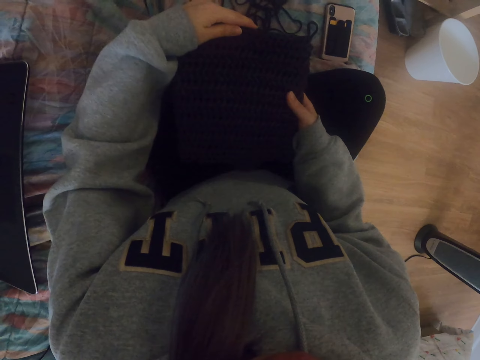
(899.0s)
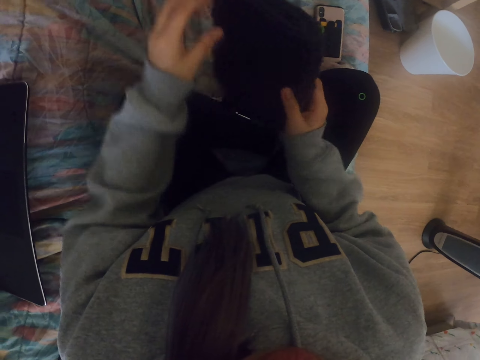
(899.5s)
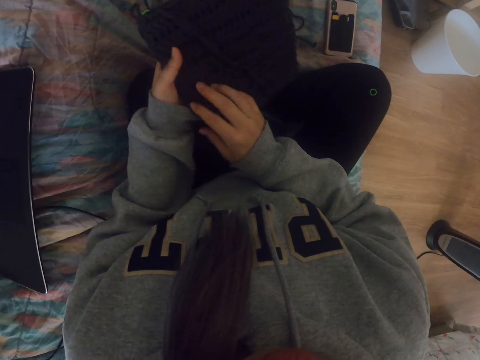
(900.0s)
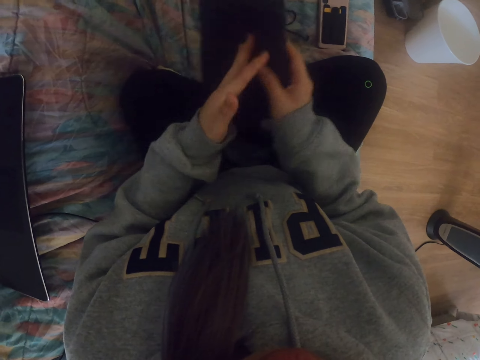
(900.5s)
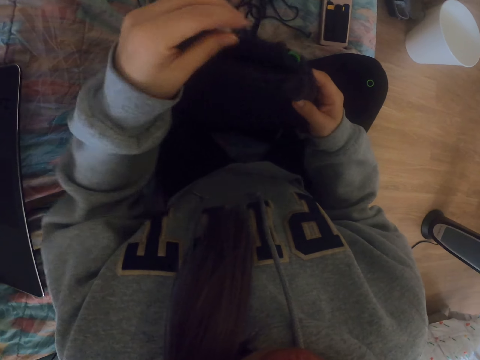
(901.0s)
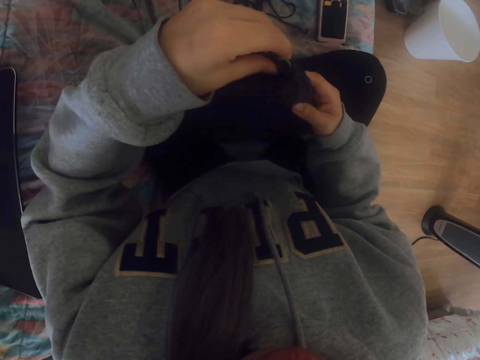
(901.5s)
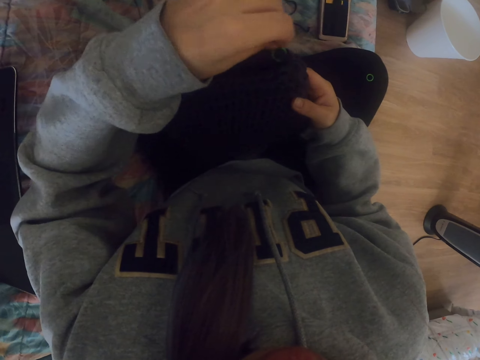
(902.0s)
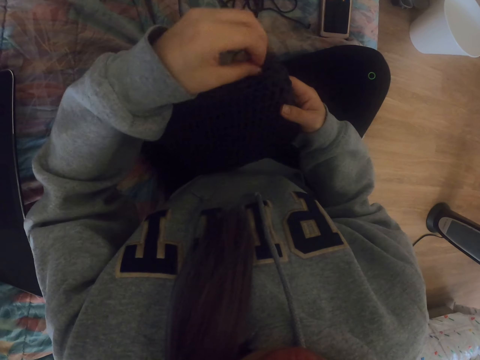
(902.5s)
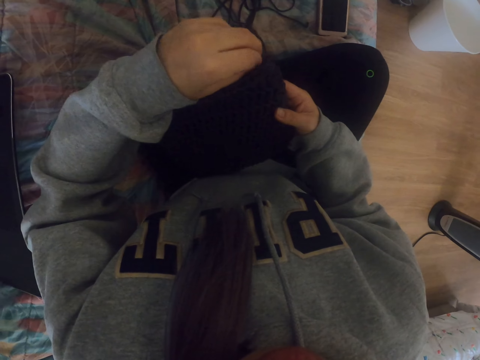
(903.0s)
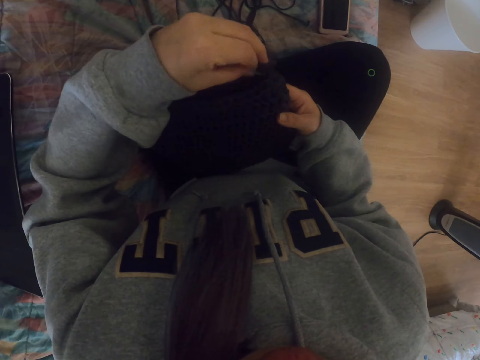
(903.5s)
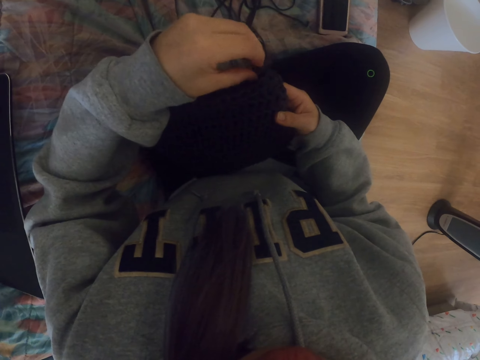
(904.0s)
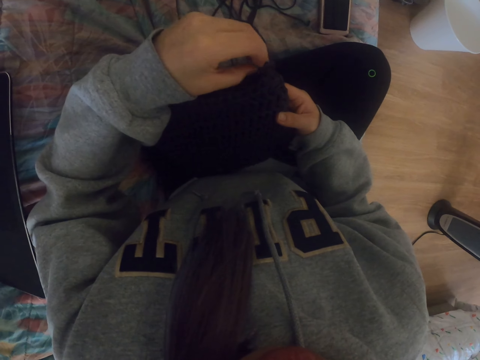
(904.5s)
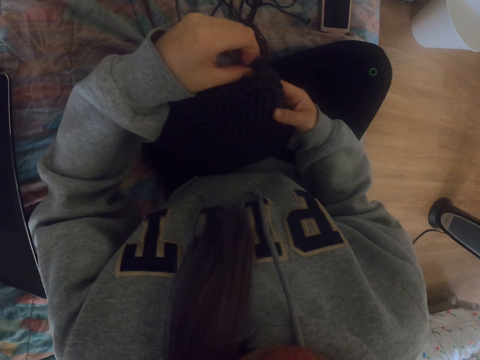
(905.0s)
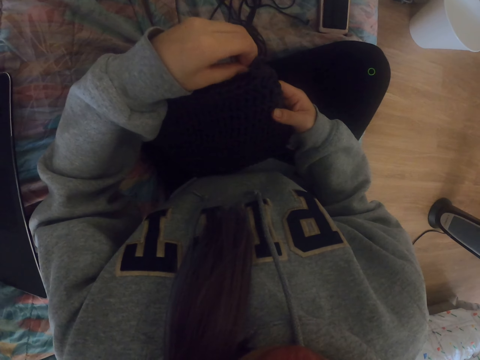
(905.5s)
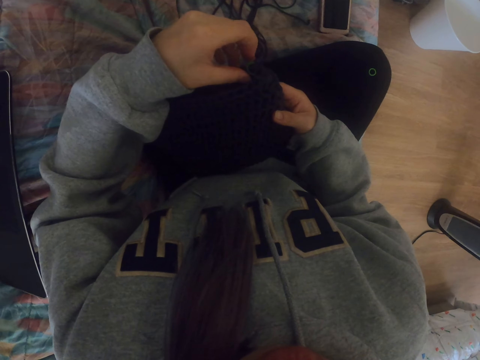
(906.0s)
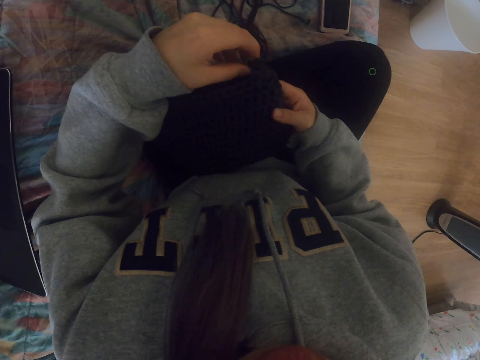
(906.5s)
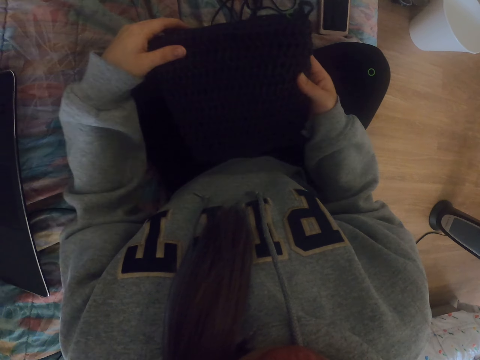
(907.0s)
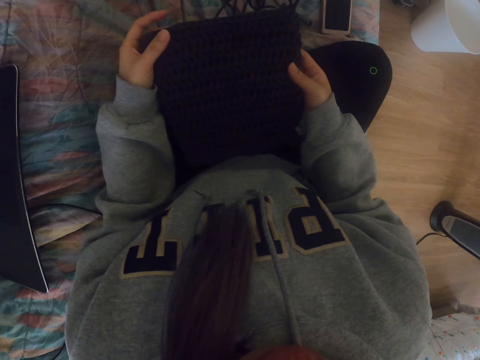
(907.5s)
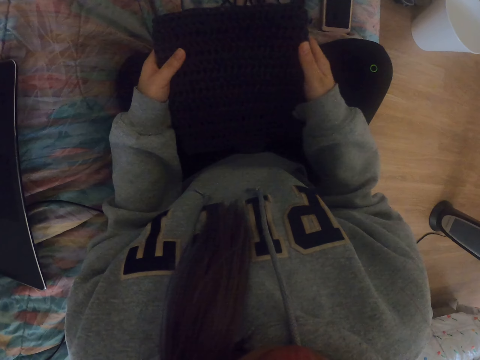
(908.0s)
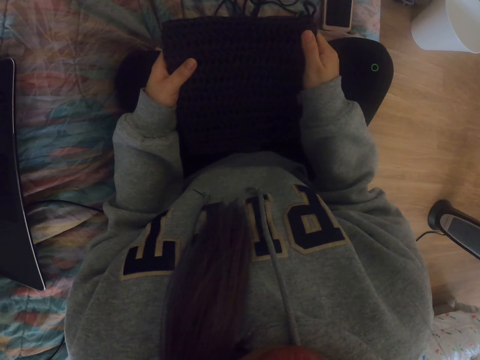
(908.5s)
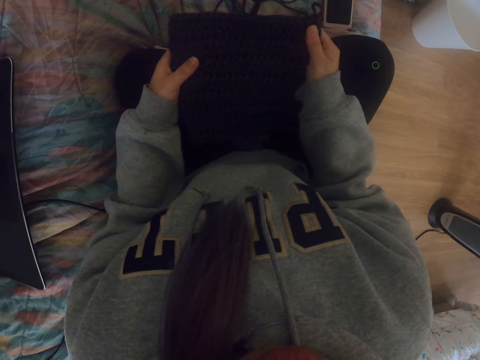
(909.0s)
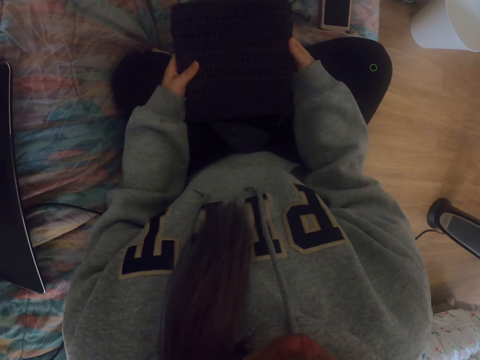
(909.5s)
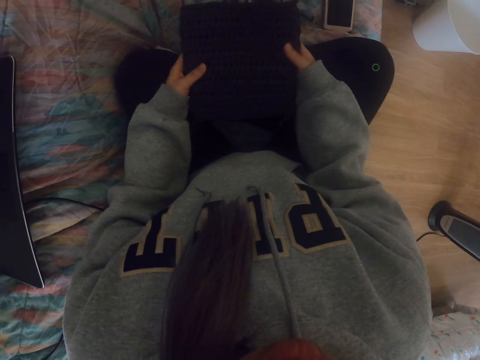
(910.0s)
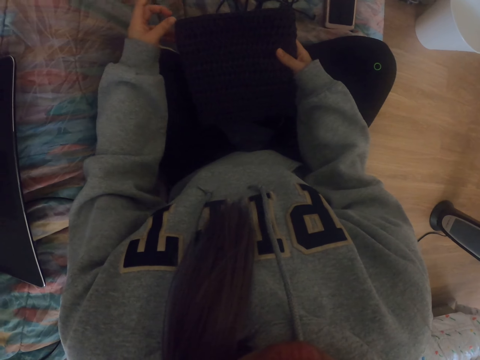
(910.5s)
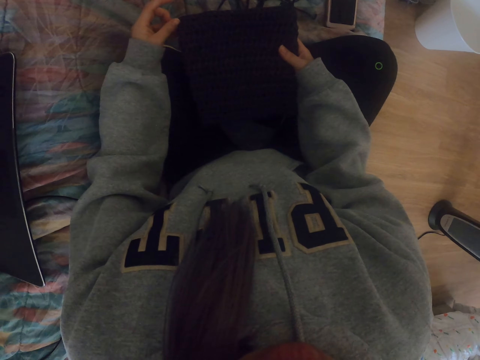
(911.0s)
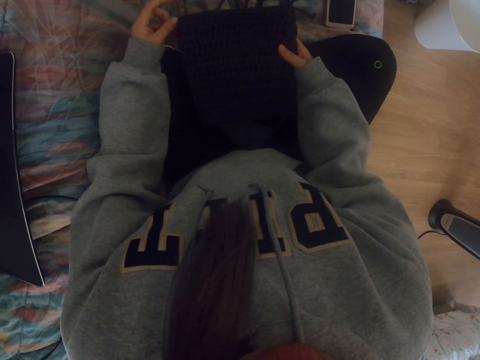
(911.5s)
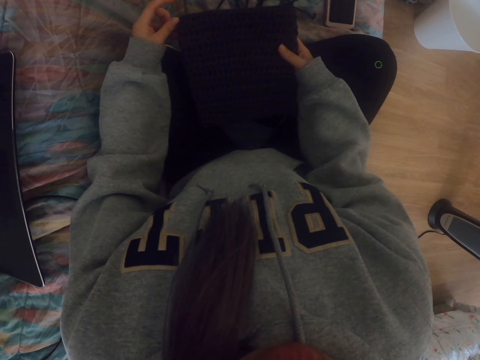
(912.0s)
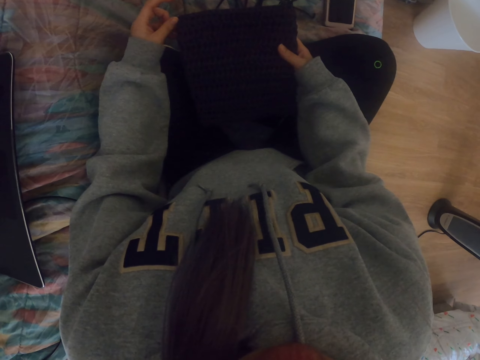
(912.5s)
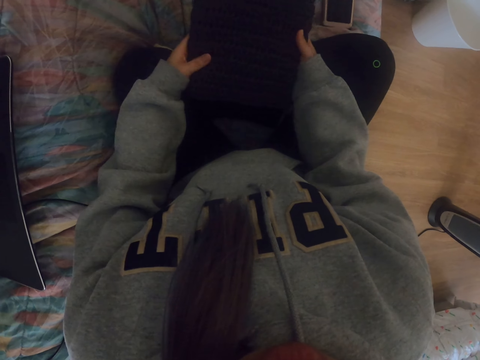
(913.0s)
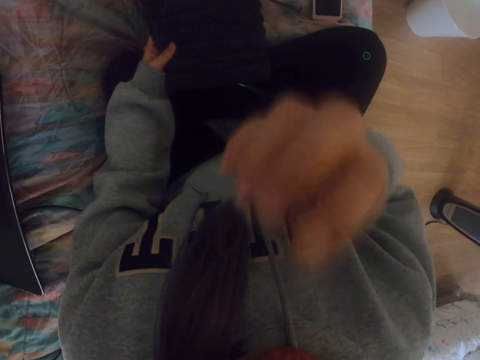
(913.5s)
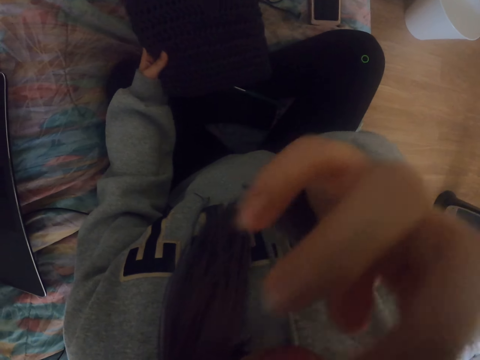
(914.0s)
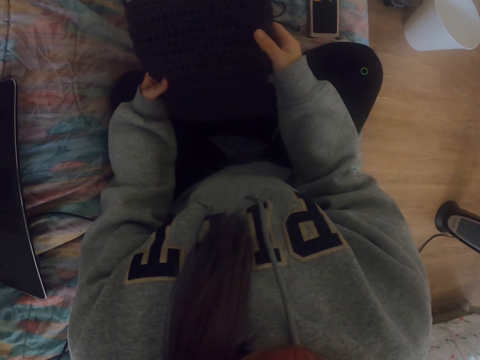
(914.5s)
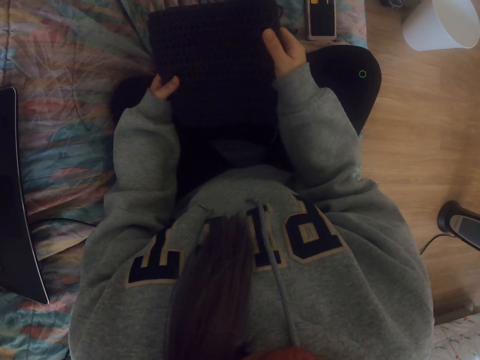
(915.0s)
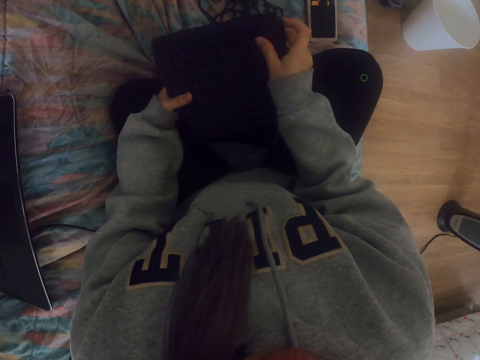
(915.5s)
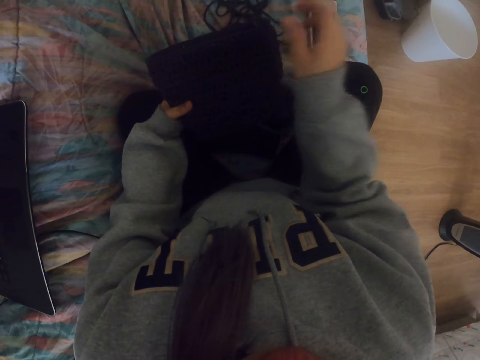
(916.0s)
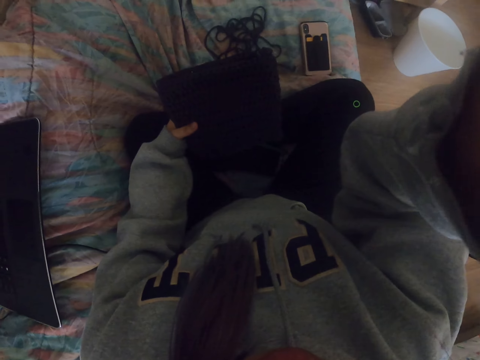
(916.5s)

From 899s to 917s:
The camera wearer turns the fabric. They put a zipper inside the fabric. They touch the crochet bag. They examine the fabric. They touch their face. They lift a hand. They hold the fabric with both hands. They lower the hand. They touch the crochet bag. They adjust the camera.
